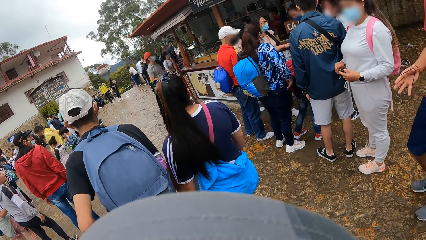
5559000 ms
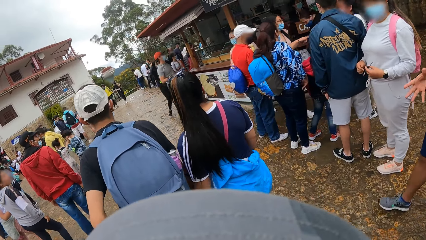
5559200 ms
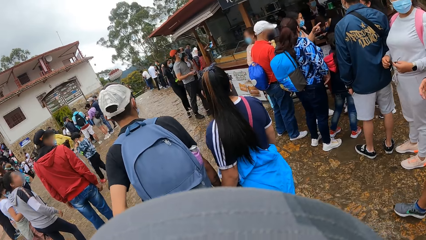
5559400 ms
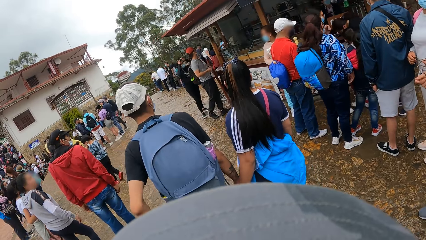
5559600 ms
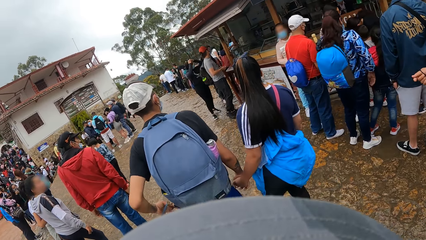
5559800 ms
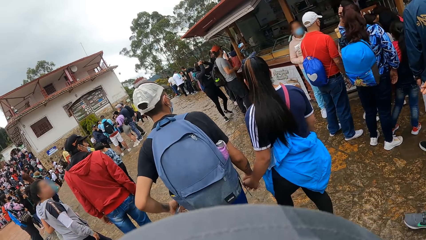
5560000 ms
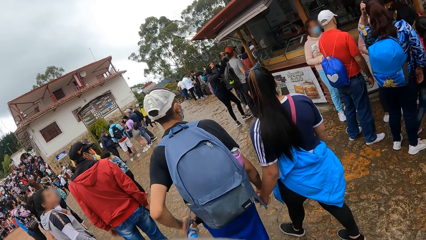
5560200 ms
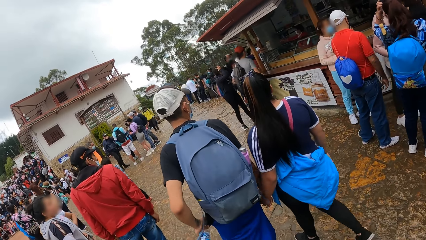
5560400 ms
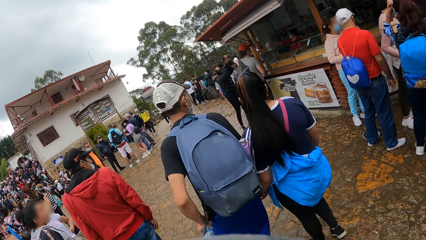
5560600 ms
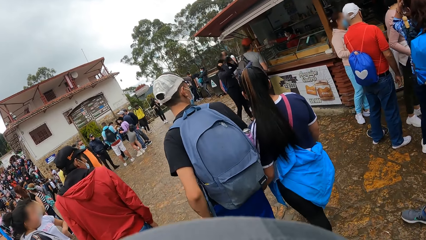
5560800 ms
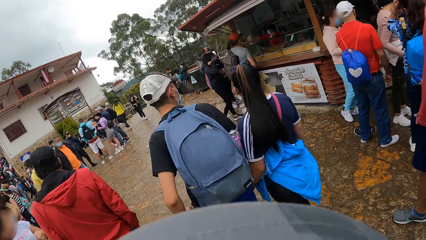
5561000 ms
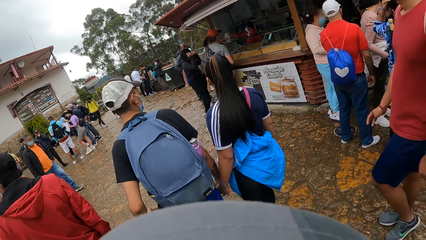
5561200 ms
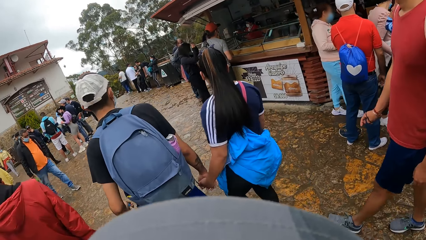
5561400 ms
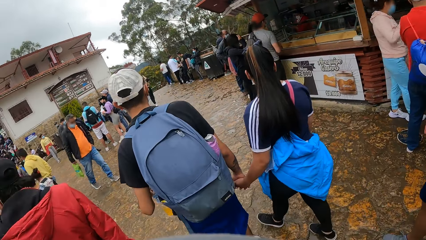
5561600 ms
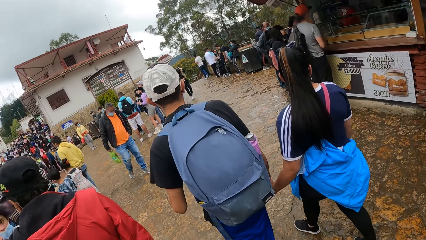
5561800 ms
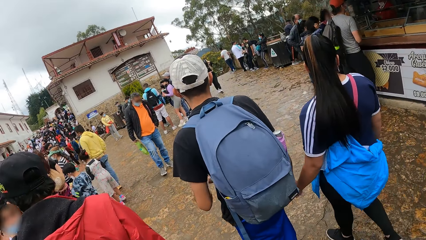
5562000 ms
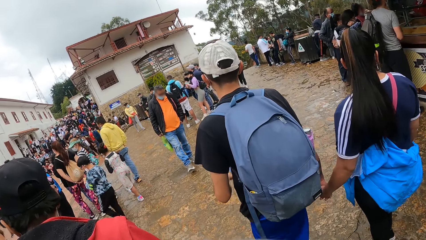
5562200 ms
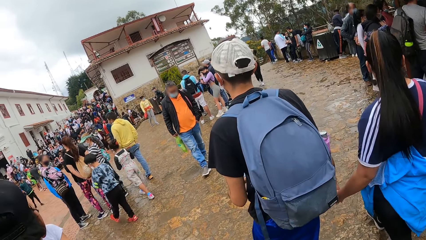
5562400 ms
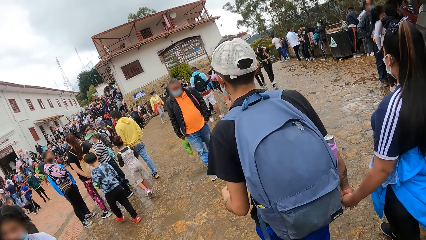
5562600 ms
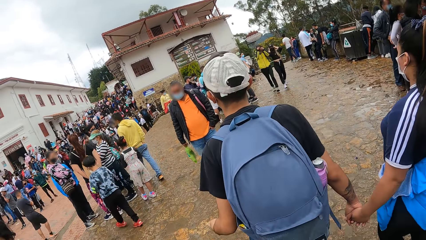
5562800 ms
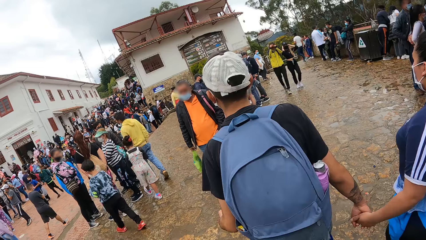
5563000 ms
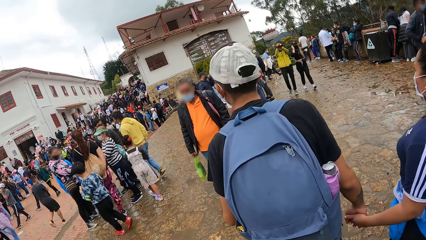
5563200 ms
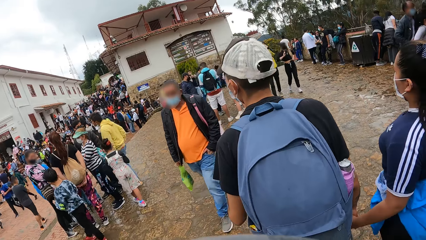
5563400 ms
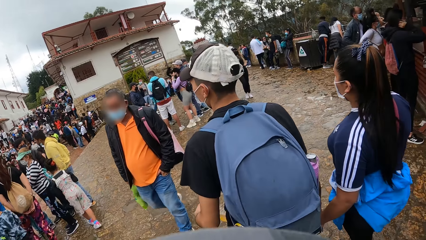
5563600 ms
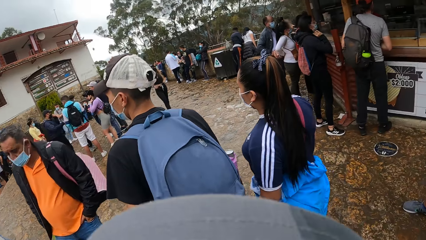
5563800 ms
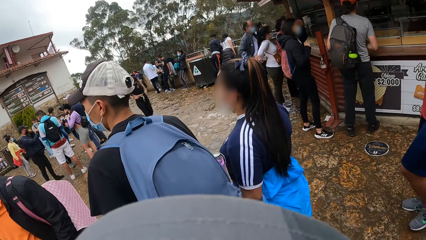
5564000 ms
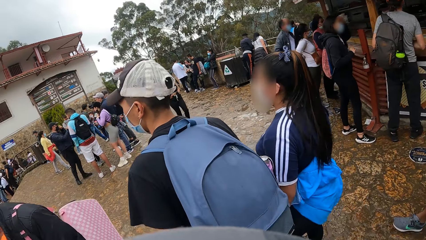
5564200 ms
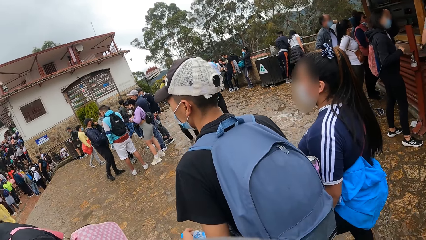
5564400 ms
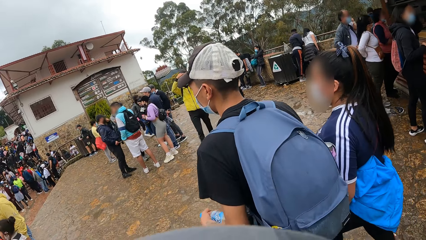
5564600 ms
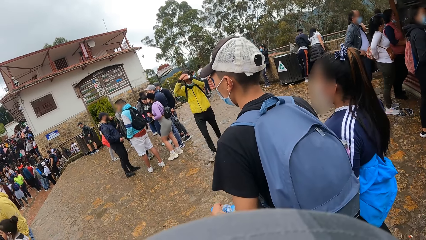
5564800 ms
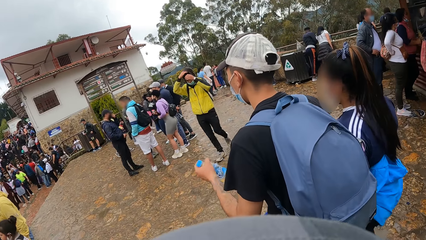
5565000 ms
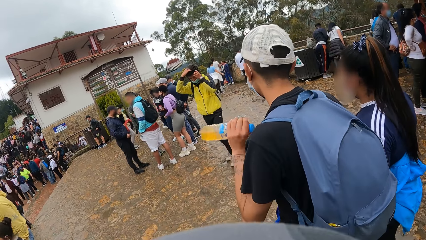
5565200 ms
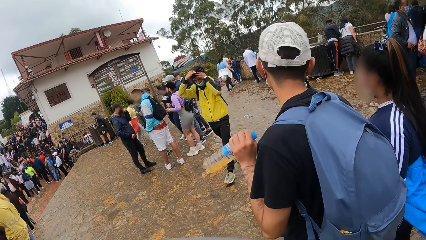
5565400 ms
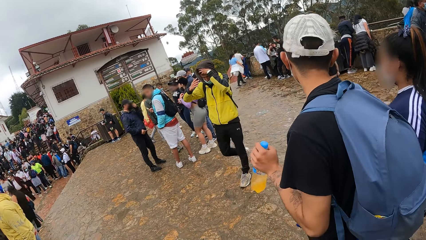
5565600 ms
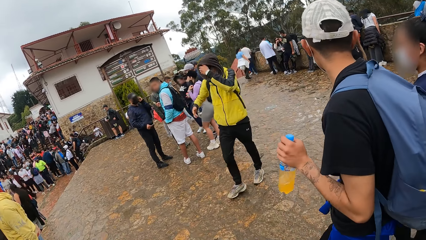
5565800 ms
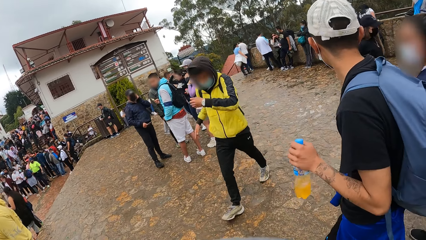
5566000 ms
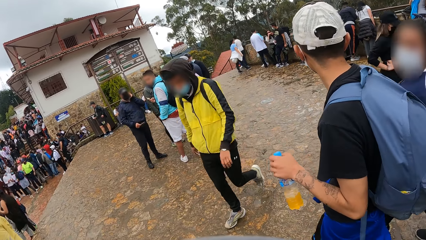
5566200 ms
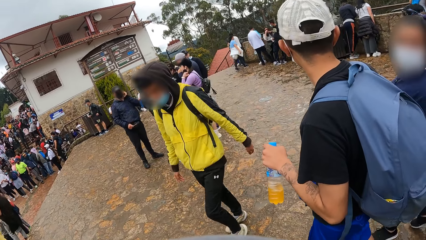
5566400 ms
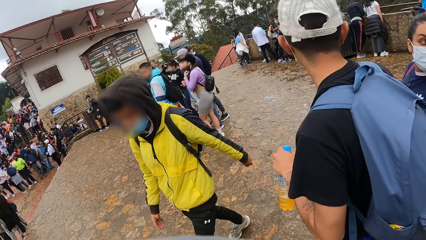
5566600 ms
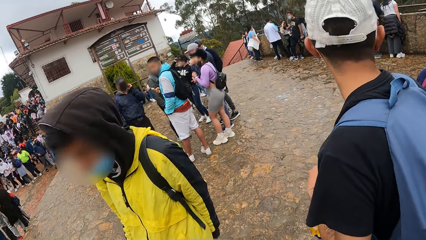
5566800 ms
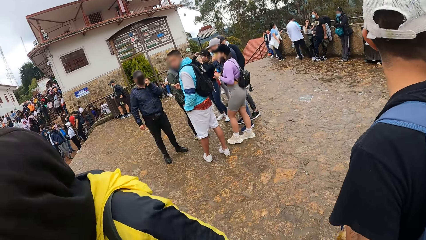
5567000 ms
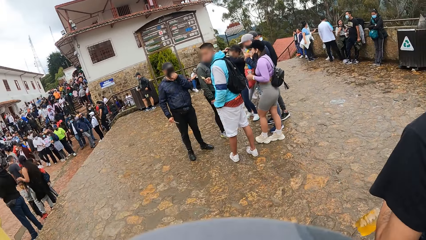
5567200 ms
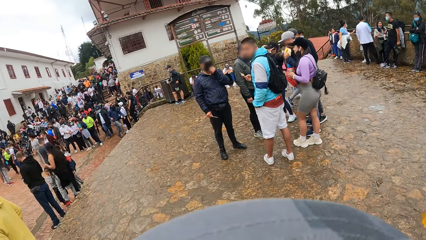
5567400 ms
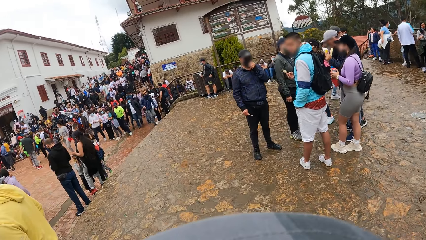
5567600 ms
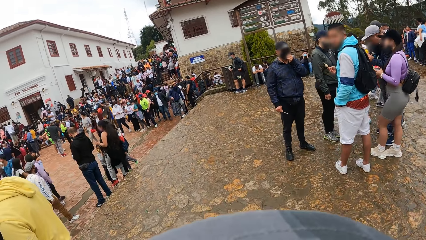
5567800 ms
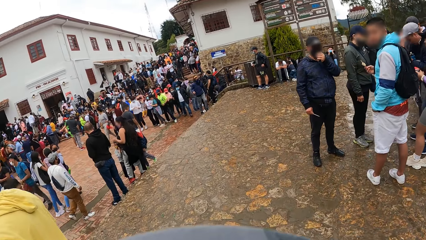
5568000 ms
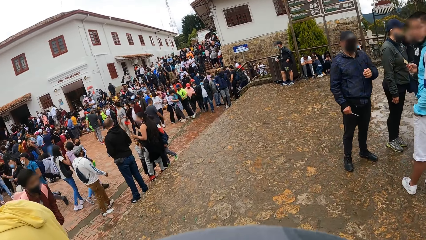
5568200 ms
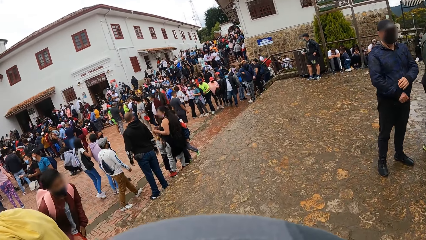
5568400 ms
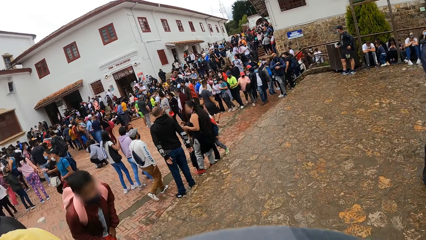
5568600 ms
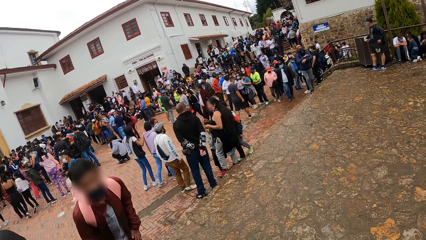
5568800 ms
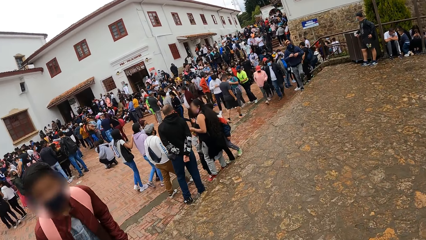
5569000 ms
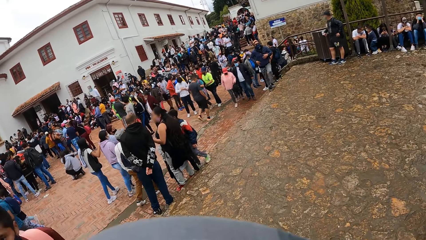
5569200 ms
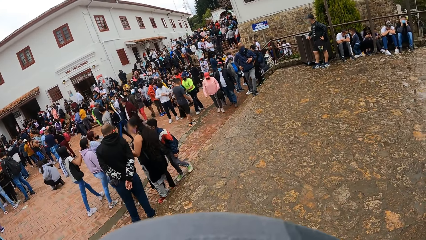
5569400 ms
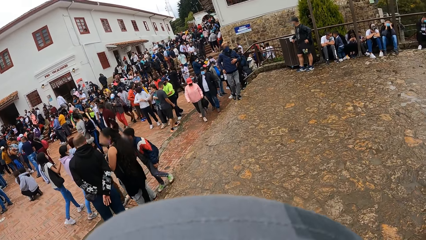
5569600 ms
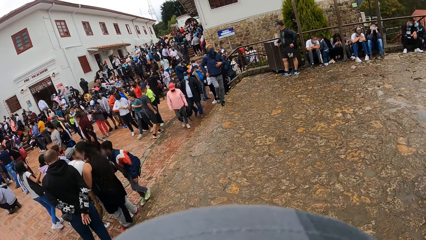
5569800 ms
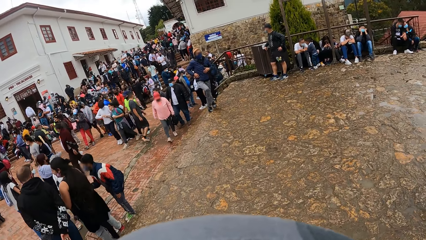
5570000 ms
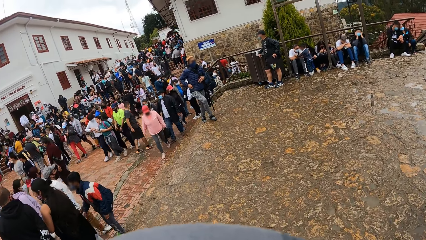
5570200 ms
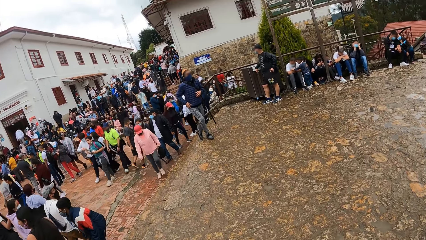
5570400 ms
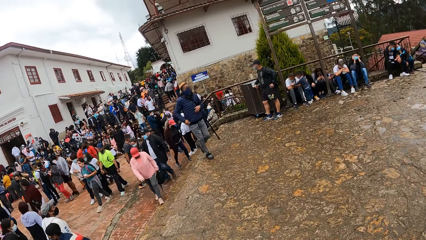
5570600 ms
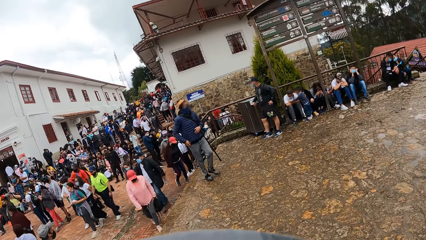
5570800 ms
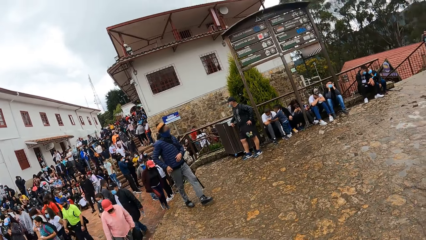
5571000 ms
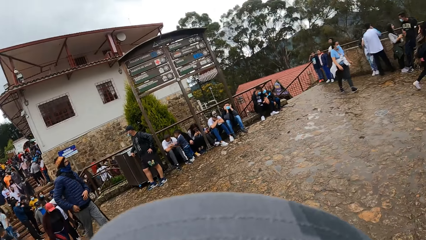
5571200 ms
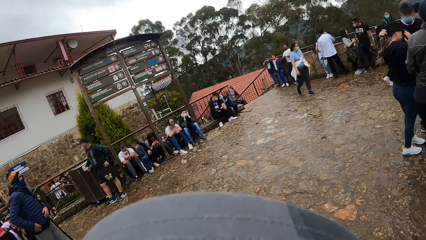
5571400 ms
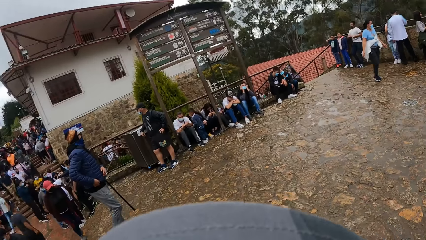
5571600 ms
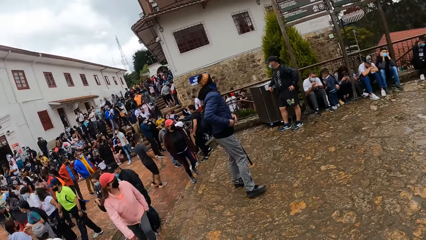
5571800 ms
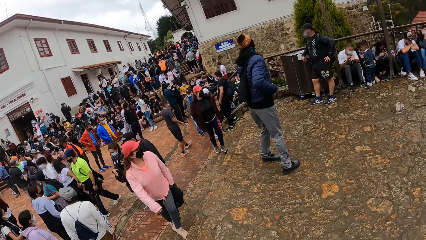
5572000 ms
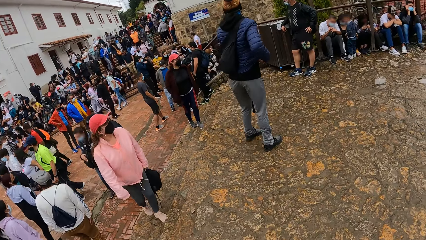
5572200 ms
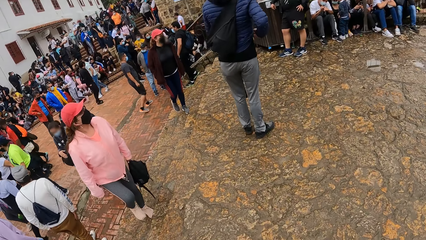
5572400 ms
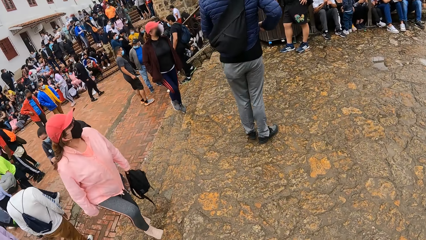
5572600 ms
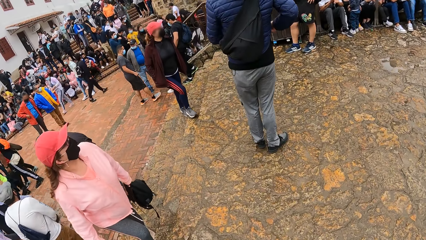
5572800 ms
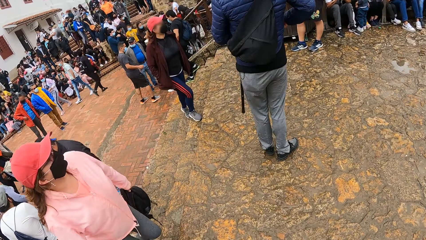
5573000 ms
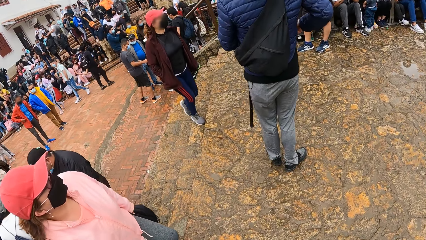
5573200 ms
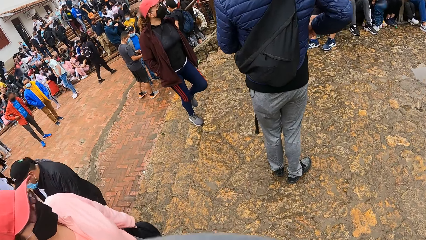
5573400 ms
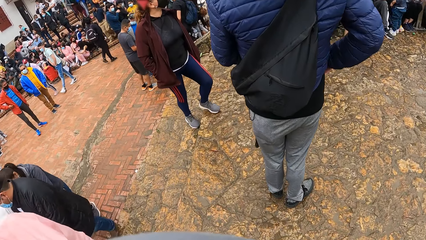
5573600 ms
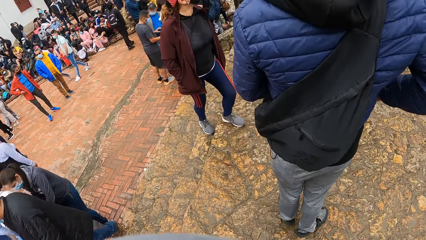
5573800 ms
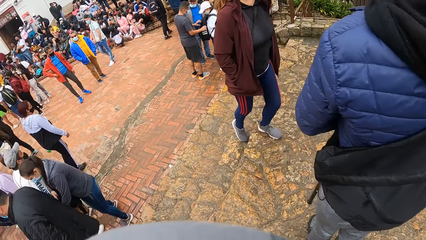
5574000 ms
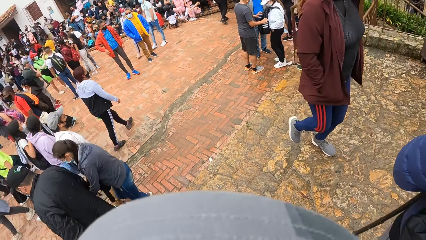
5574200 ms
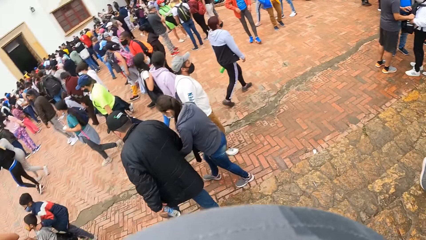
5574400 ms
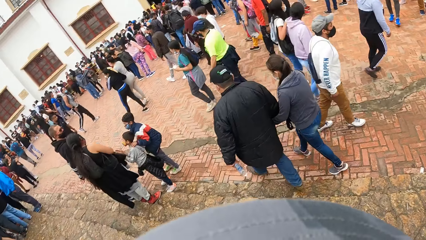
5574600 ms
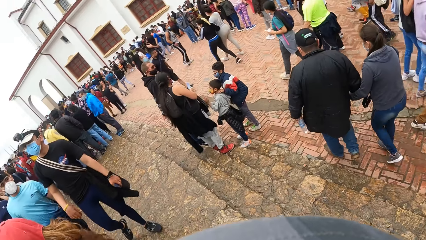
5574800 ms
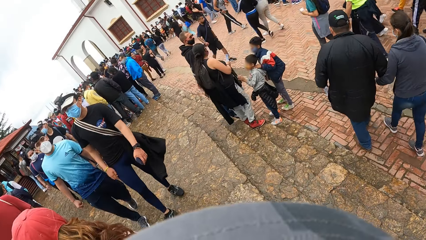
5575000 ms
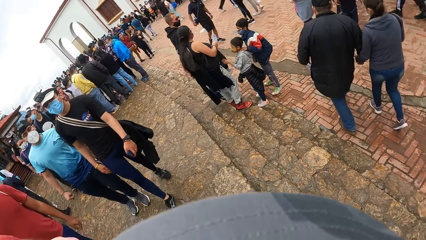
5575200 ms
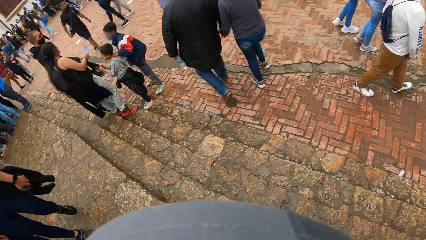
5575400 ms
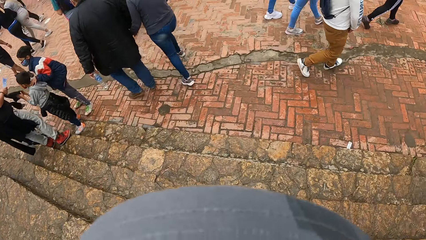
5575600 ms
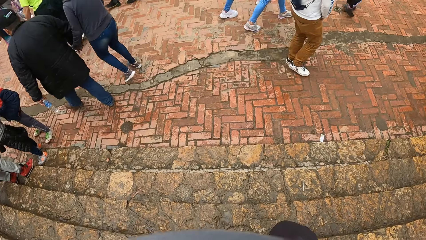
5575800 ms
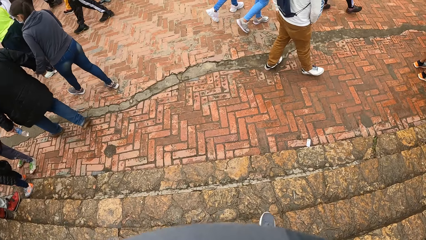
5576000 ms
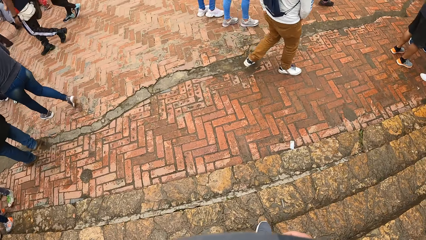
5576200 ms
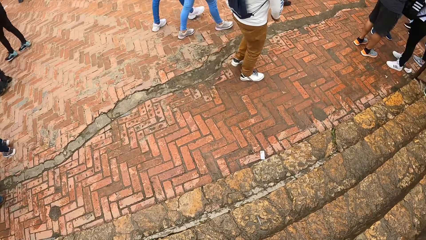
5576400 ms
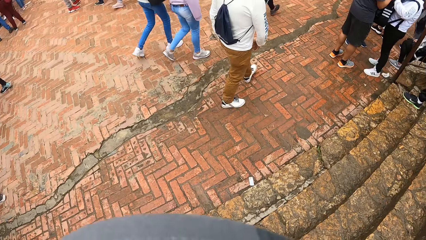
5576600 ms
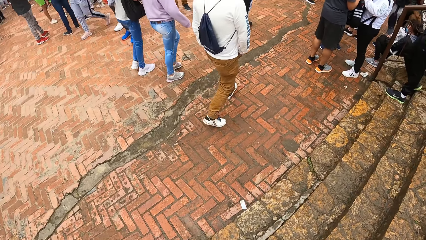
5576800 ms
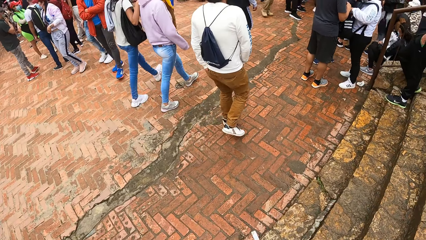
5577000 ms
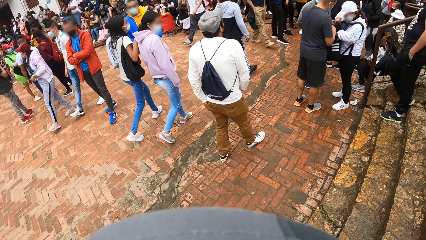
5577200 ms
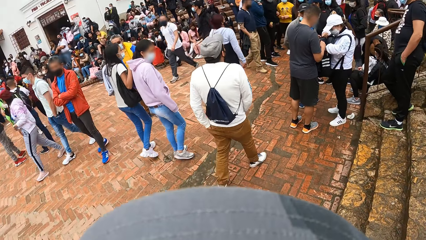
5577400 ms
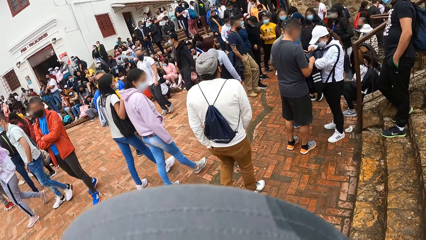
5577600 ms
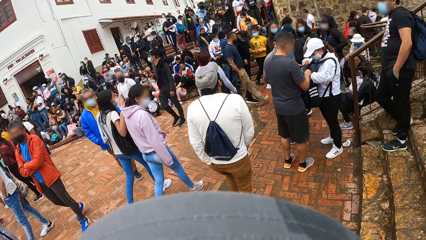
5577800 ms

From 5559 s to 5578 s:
The camera wearer walks around. They walk down stairs.
